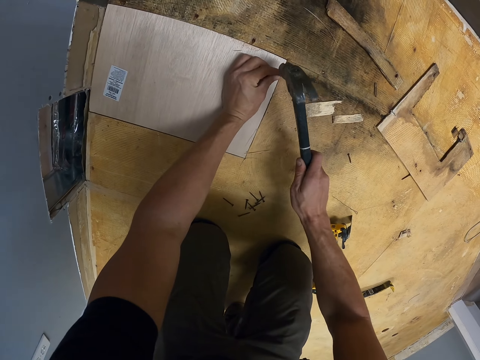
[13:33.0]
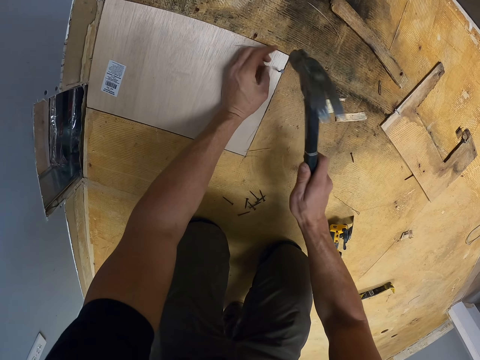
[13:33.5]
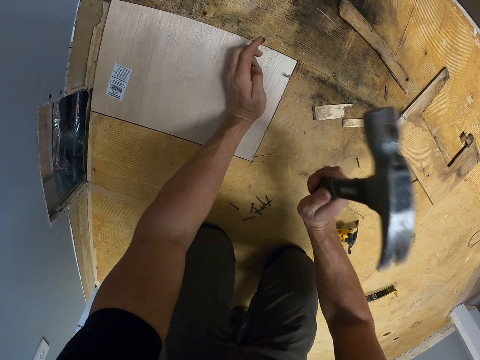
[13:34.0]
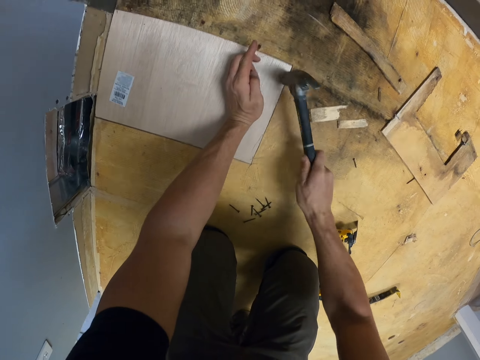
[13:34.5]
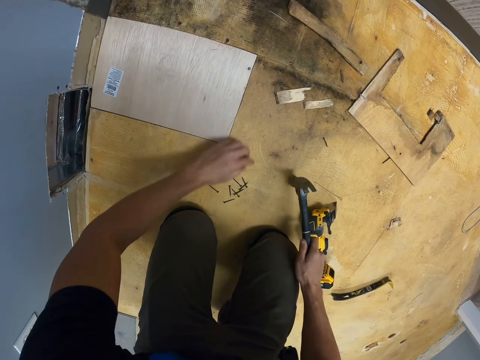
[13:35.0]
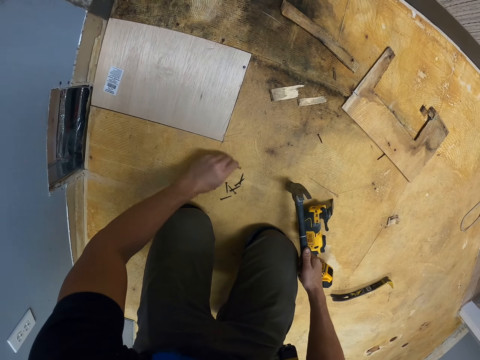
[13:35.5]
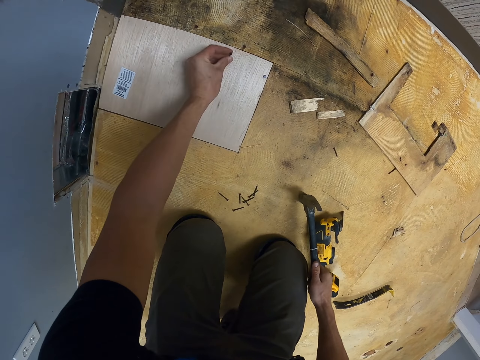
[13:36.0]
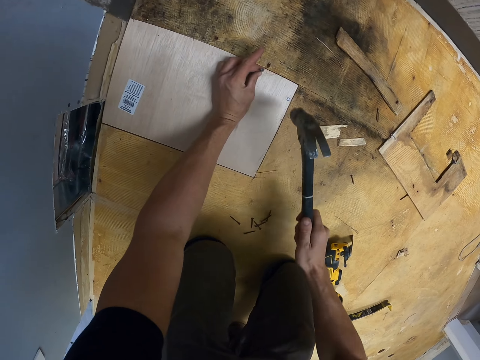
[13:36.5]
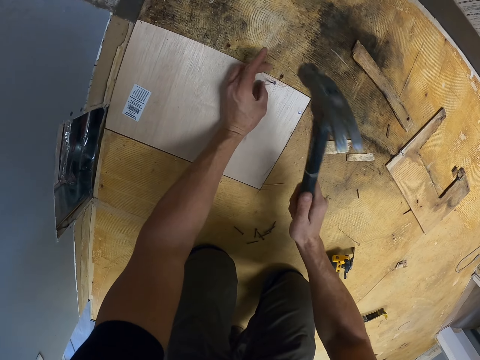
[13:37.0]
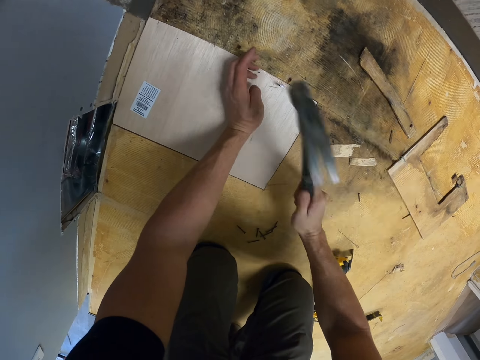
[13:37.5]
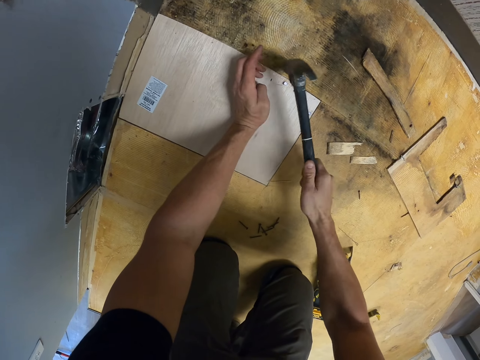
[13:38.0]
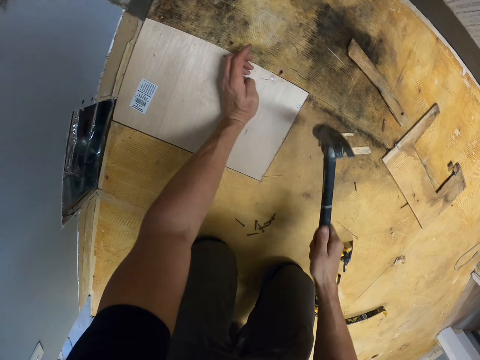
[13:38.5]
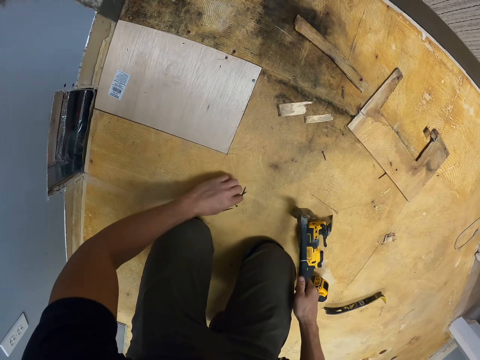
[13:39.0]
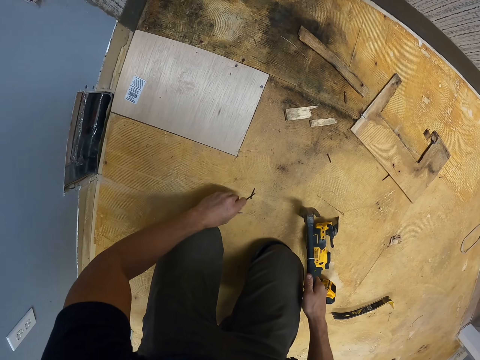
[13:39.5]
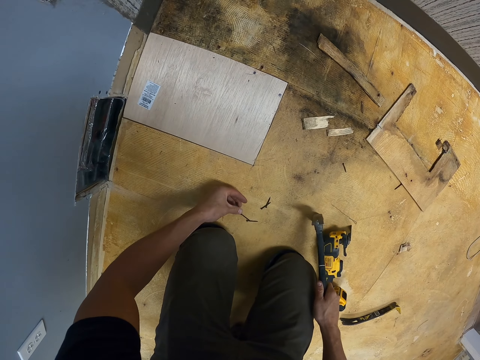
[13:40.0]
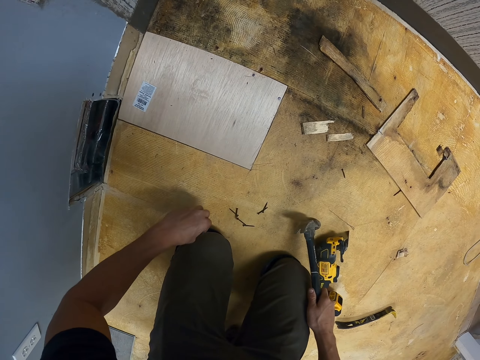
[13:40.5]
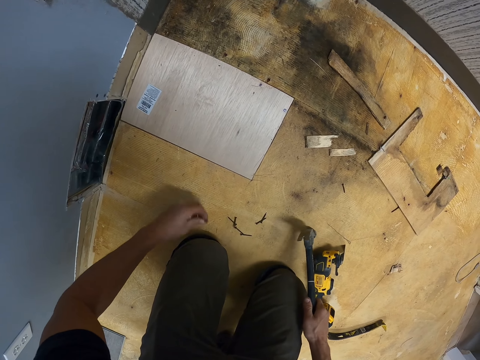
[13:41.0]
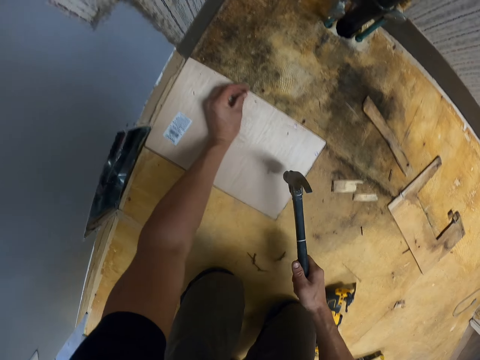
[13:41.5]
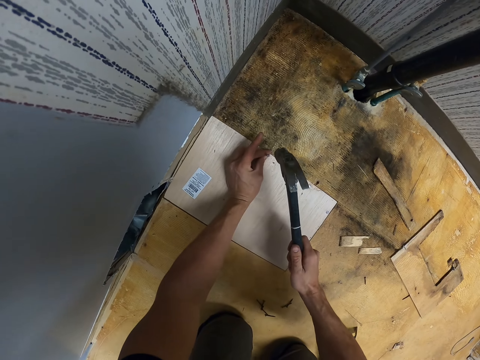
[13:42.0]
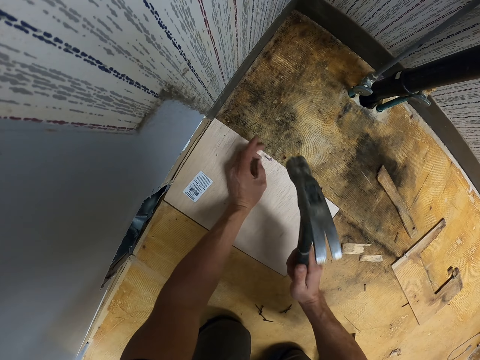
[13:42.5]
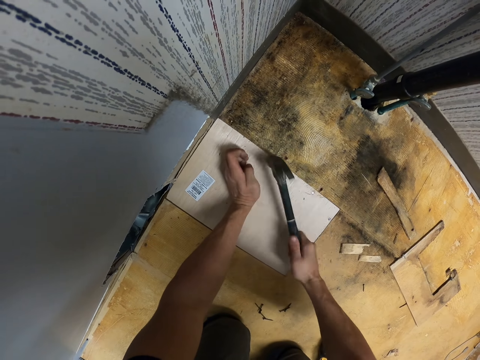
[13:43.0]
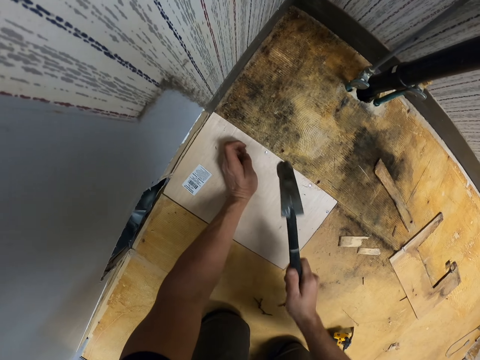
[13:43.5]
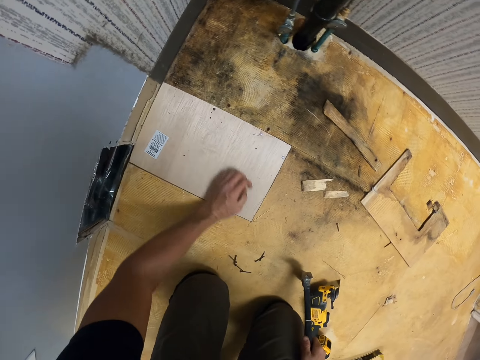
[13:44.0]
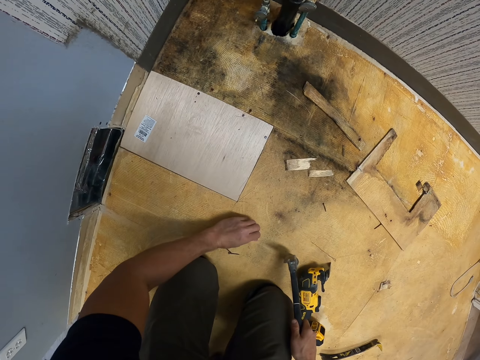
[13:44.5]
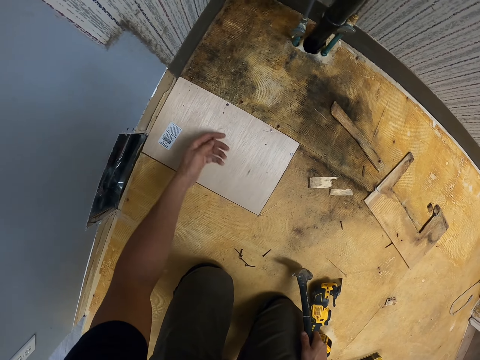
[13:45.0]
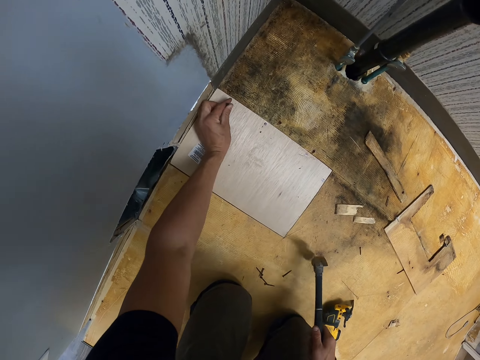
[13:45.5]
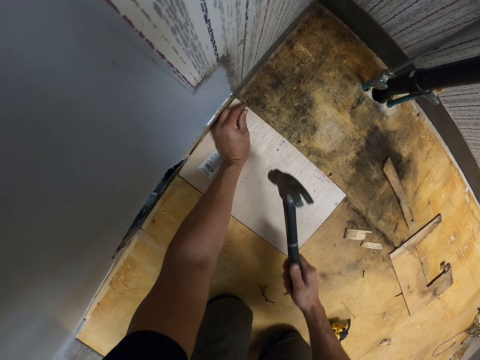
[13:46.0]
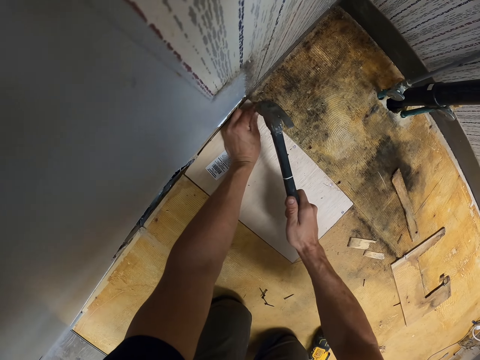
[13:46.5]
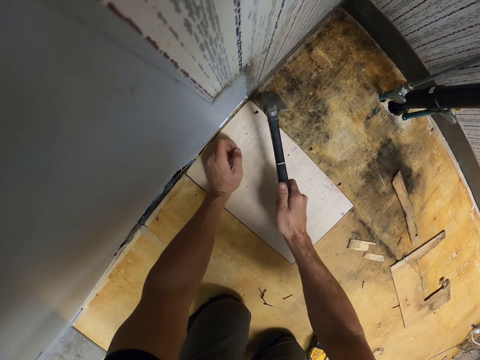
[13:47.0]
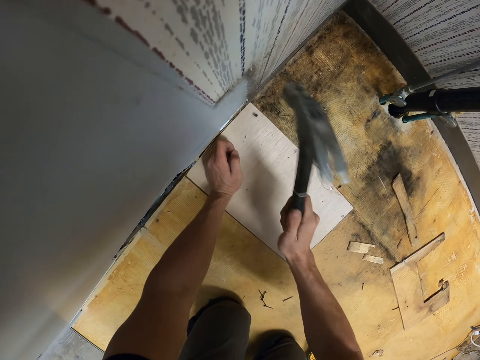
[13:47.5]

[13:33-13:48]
The camera wearer hammers the nail with a hammer on the wood. They pick up the nail with the left hand. They hammer the nail with the hammer. They pick up the nail with the left hand. They hammer the nail with the hammer. They pick up the nail with the left hand. They nail the board.

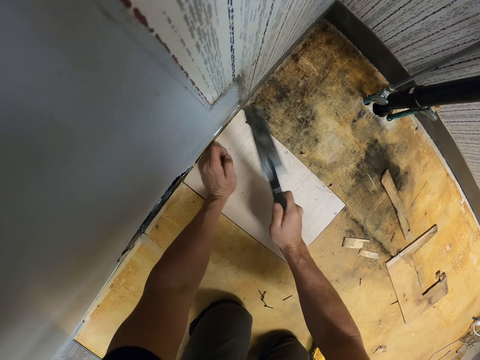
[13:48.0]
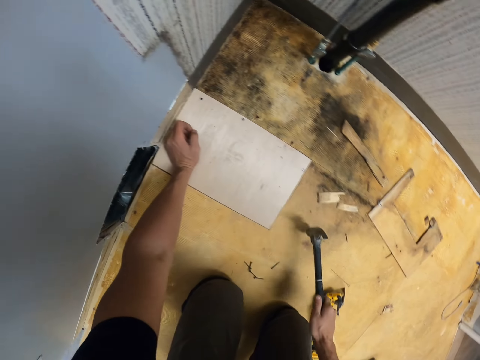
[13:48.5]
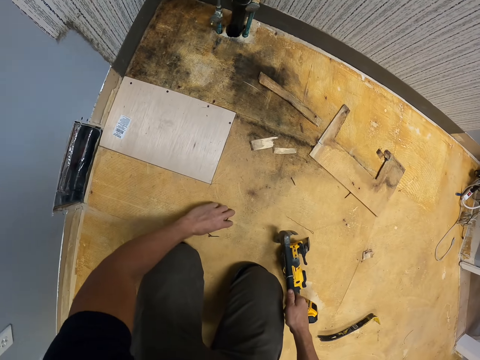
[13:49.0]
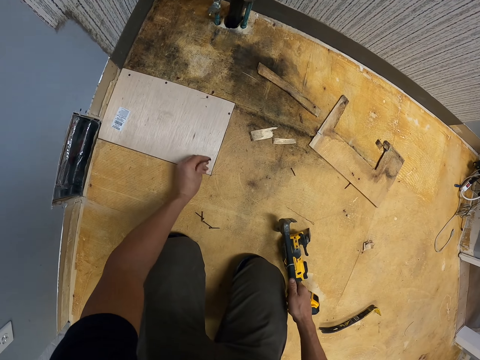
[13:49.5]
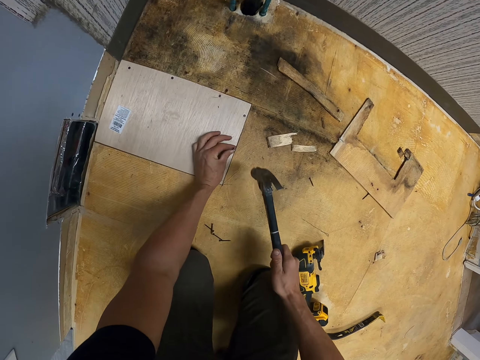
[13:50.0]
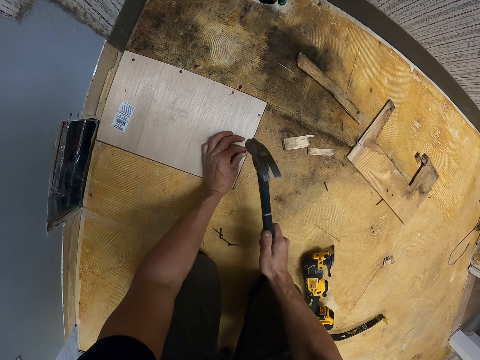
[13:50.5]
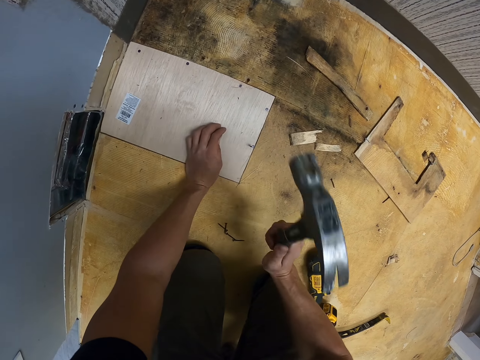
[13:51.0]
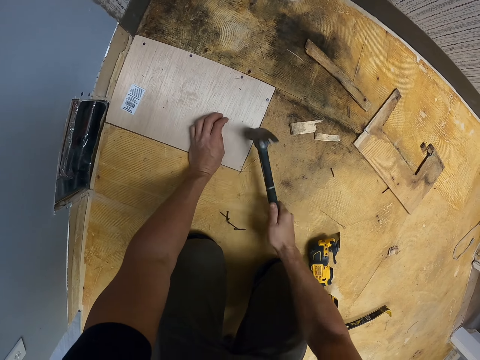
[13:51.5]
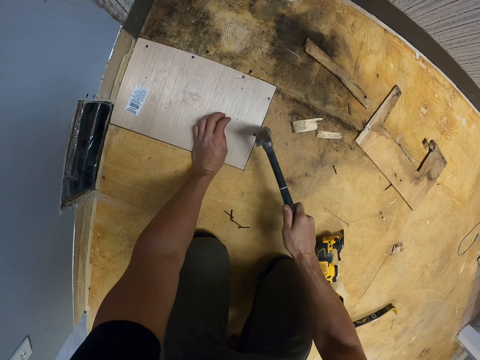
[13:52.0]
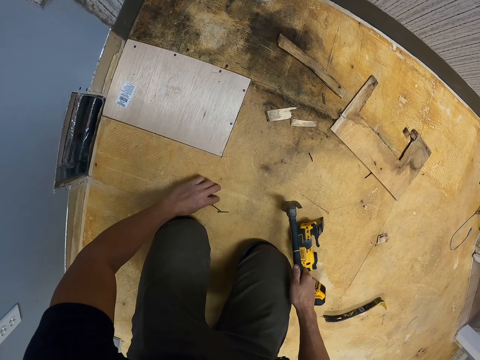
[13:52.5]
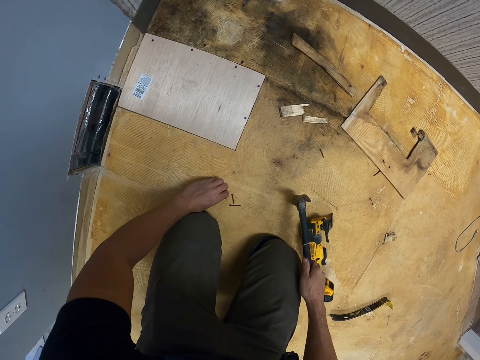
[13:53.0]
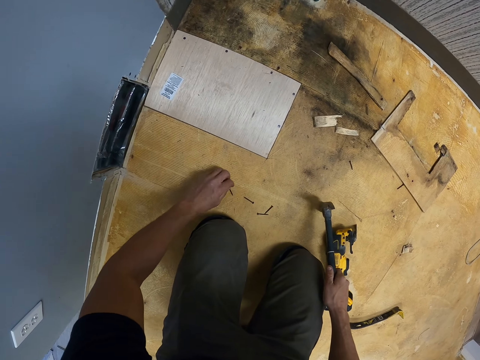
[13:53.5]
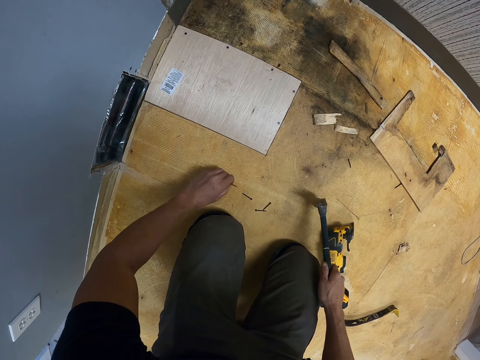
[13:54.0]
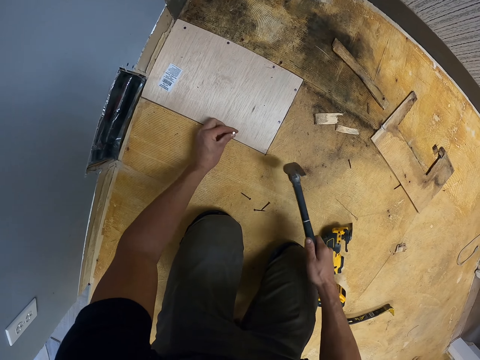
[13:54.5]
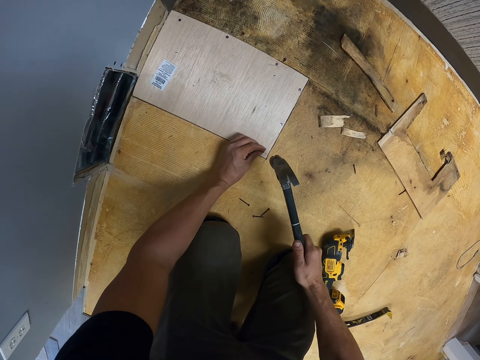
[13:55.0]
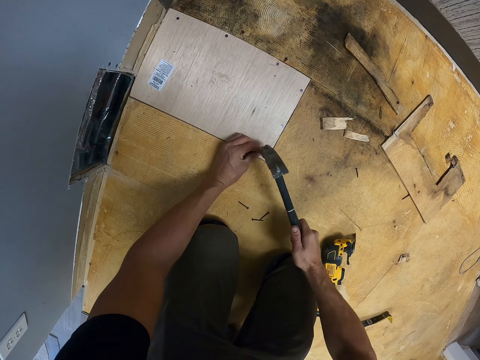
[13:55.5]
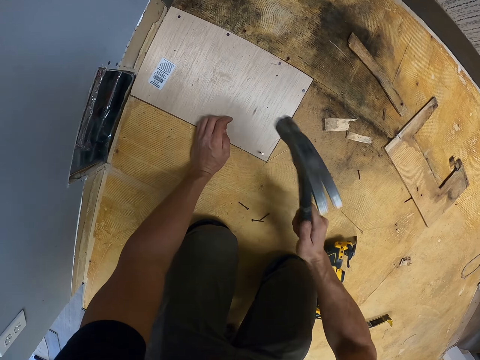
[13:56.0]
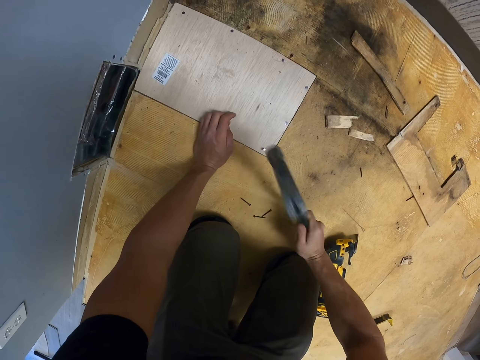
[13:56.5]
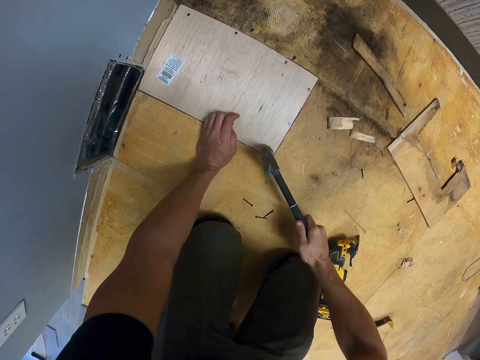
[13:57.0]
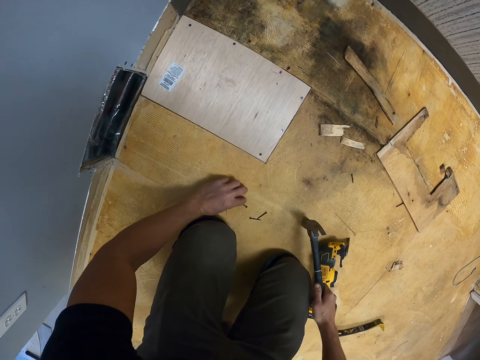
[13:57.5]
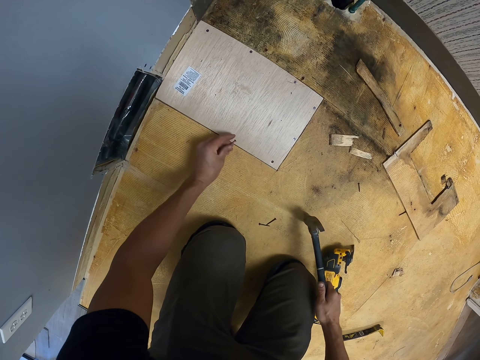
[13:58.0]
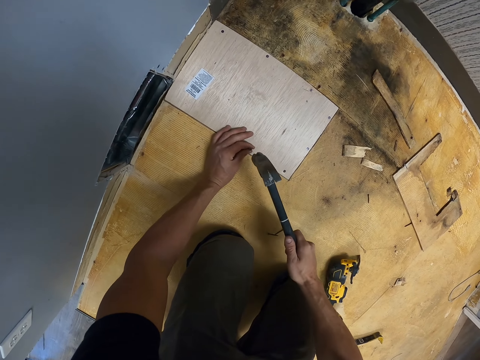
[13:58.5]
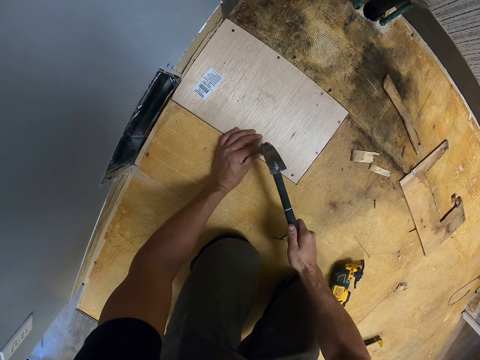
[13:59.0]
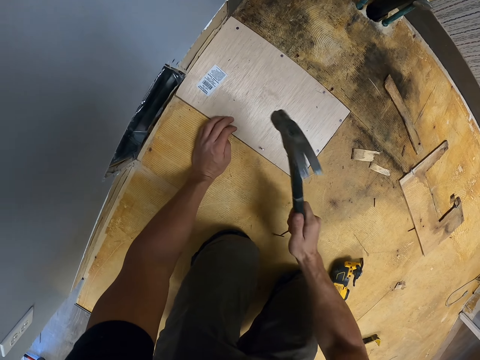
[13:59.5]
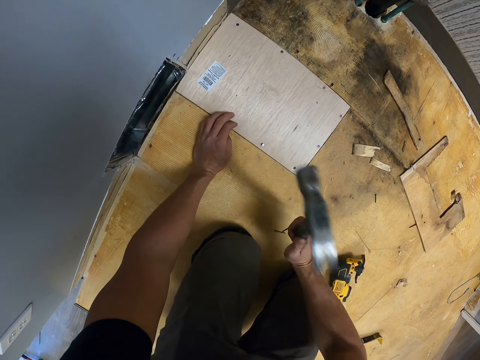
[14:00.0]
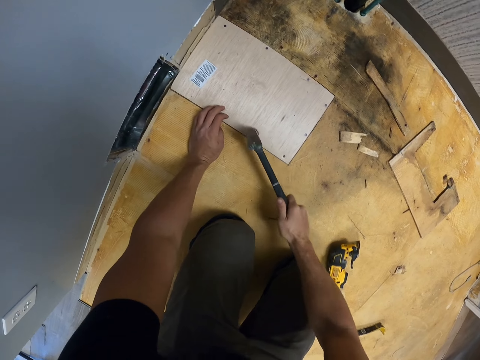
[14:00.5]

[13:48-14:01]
The camera wearer picks up a nail. They nail the board. They pick up a nail. They nail the board. They pick up a nail. They nail the board.
